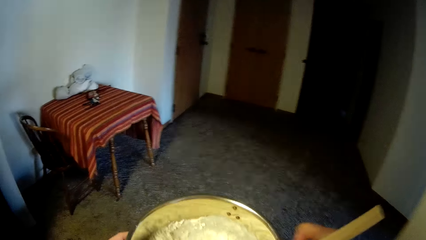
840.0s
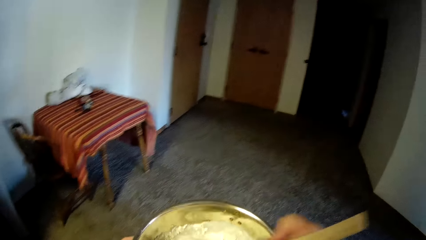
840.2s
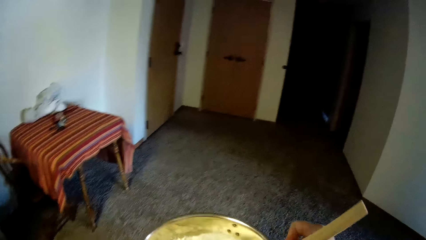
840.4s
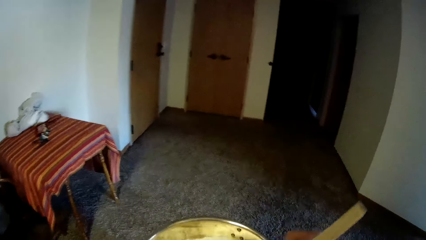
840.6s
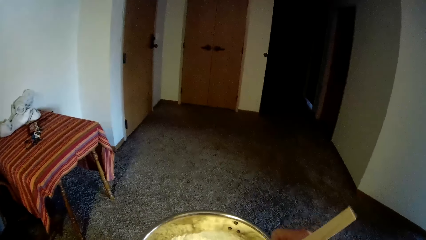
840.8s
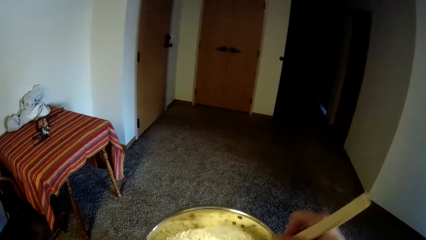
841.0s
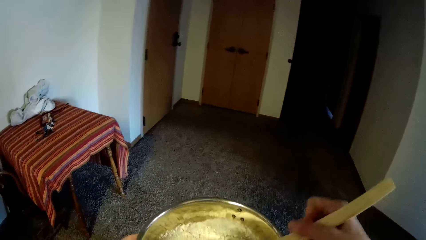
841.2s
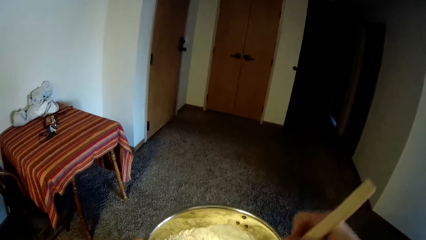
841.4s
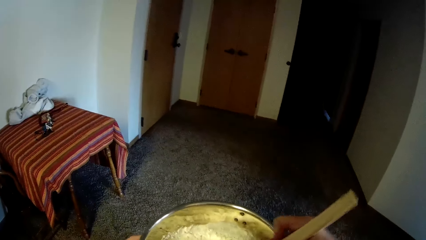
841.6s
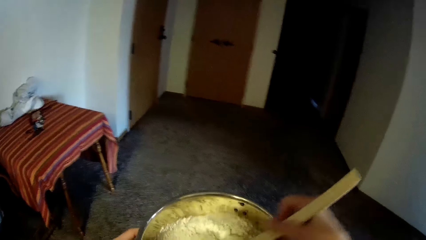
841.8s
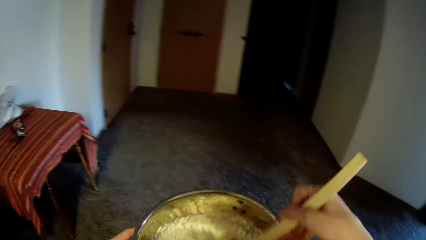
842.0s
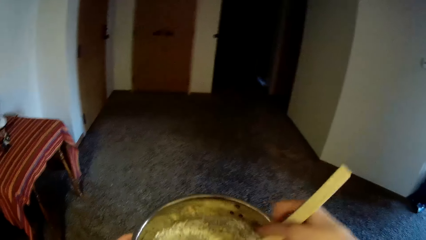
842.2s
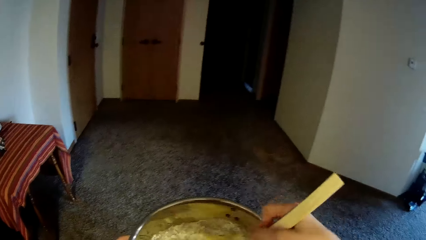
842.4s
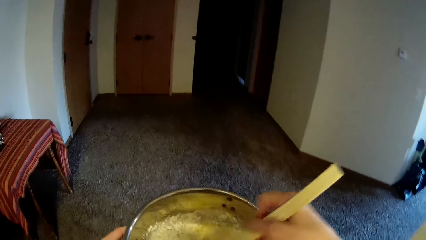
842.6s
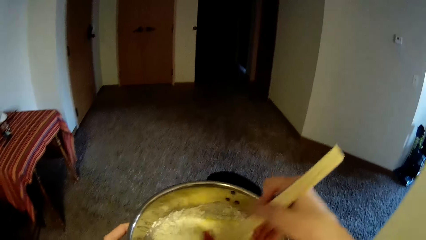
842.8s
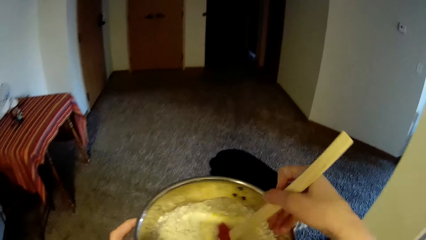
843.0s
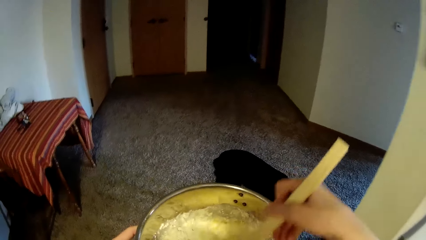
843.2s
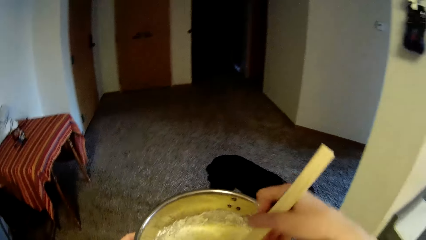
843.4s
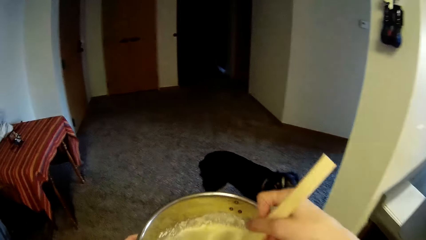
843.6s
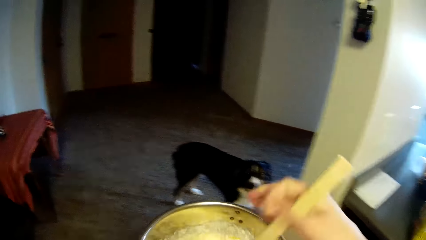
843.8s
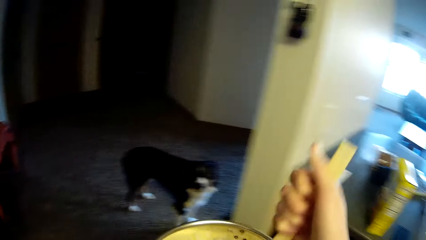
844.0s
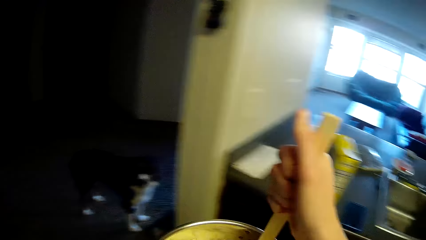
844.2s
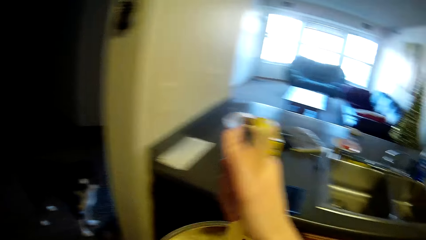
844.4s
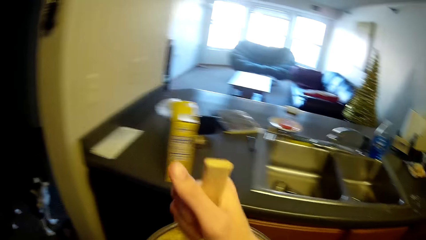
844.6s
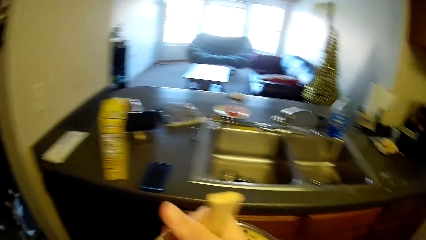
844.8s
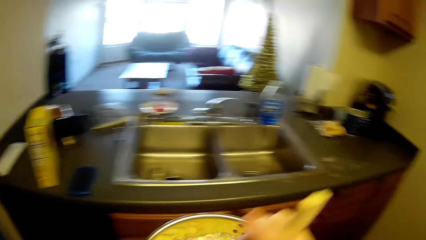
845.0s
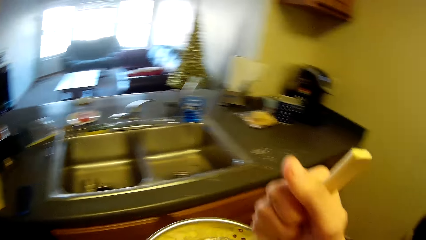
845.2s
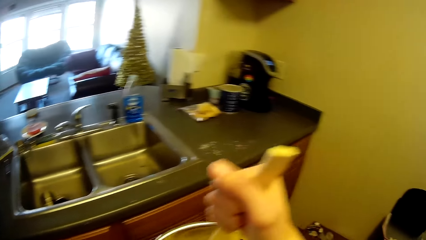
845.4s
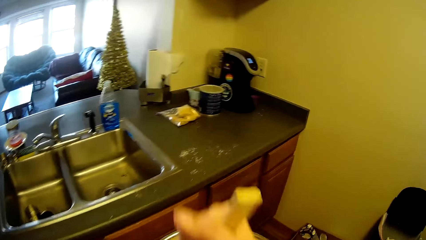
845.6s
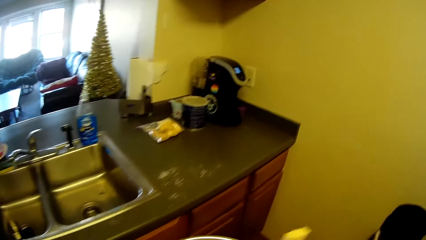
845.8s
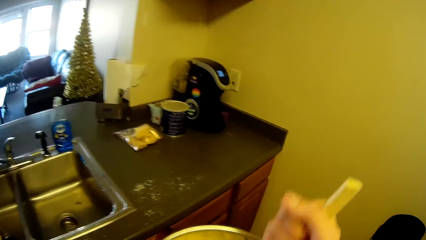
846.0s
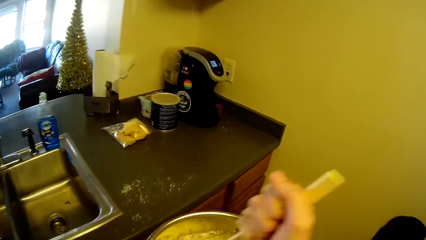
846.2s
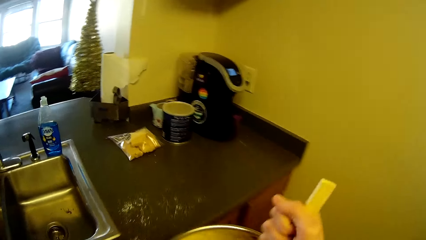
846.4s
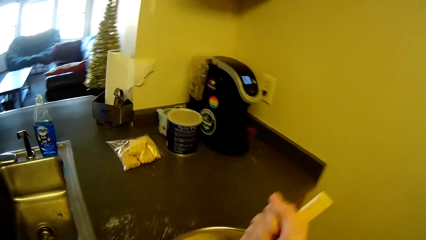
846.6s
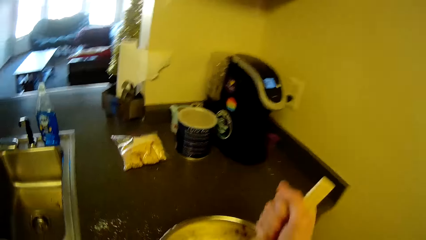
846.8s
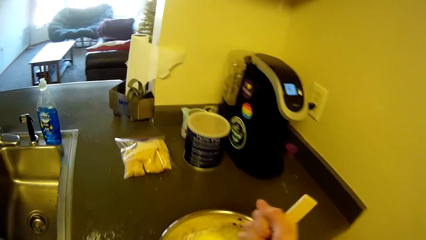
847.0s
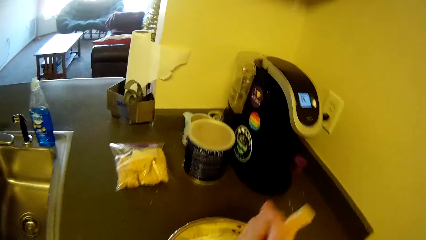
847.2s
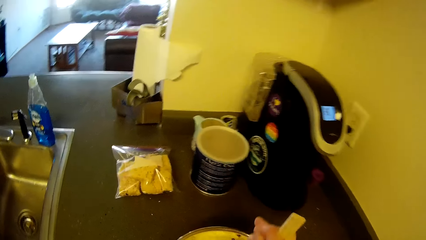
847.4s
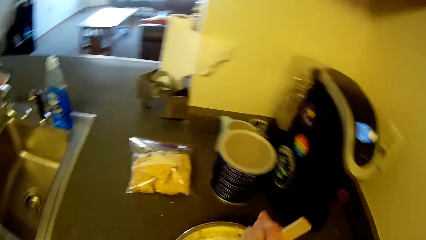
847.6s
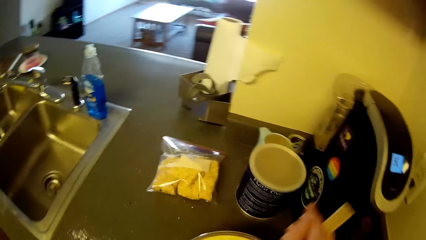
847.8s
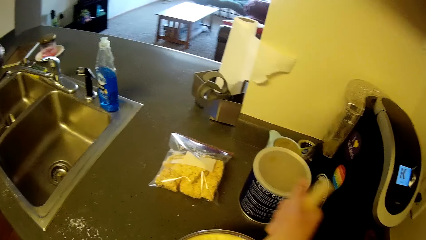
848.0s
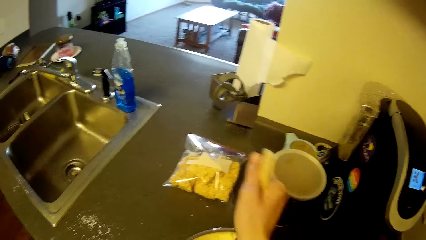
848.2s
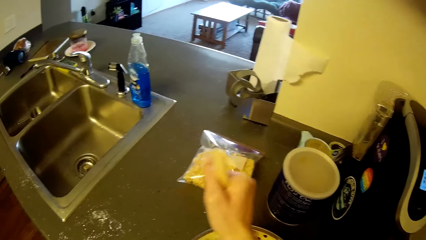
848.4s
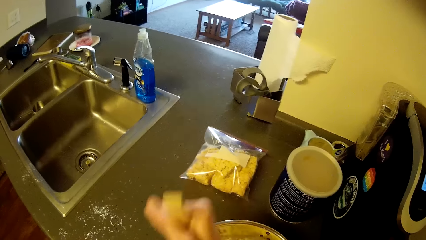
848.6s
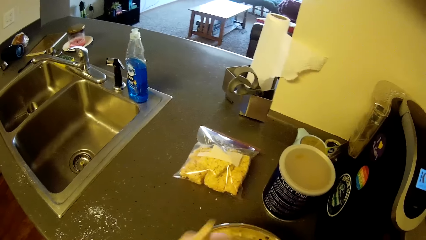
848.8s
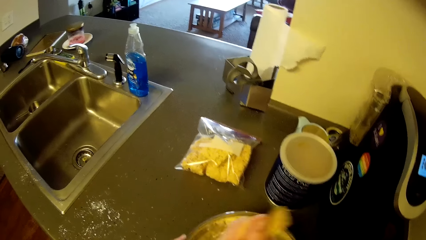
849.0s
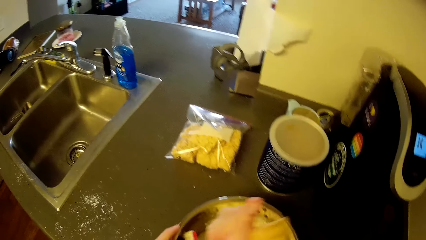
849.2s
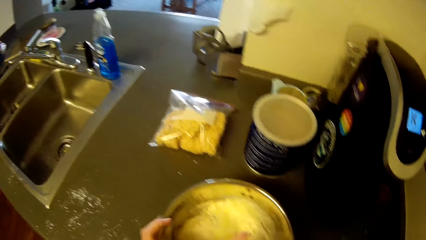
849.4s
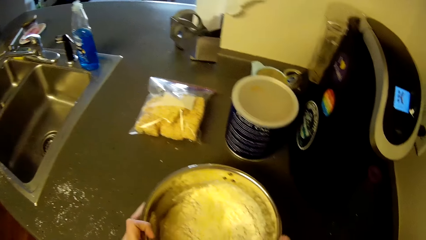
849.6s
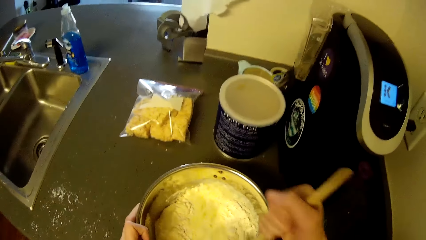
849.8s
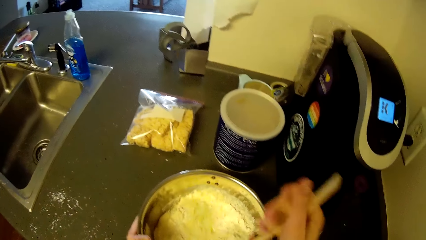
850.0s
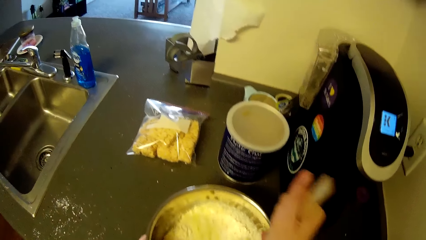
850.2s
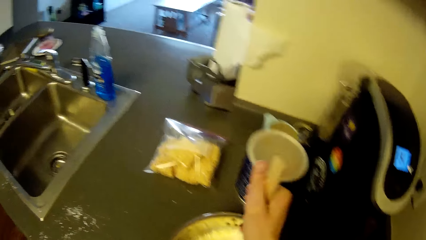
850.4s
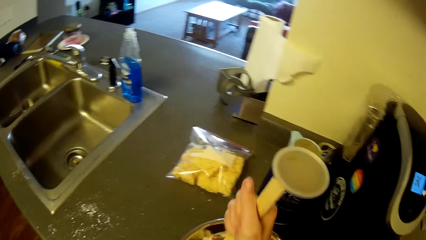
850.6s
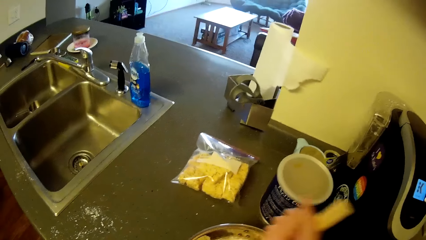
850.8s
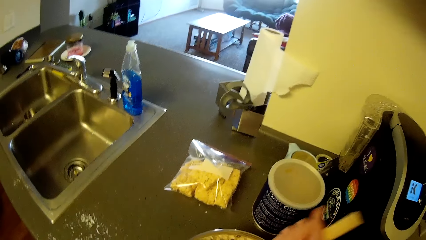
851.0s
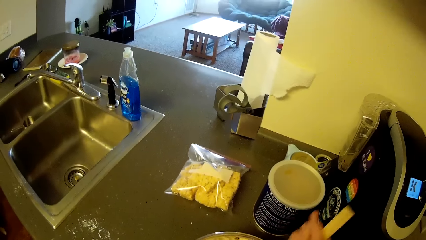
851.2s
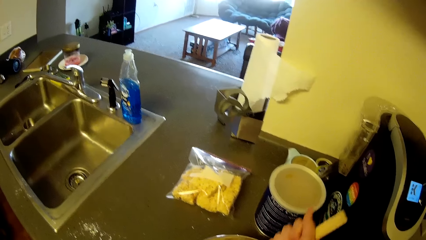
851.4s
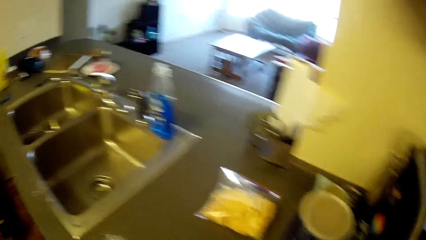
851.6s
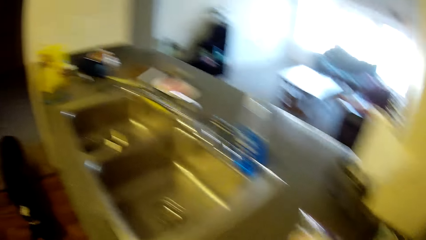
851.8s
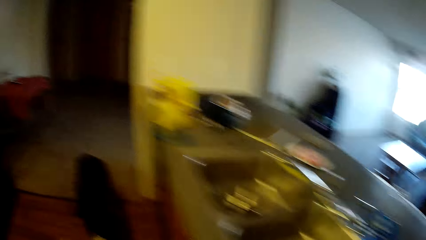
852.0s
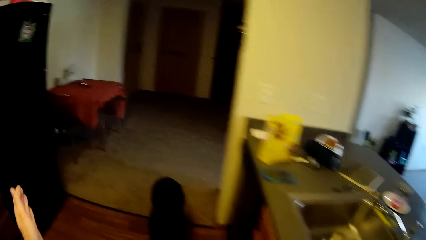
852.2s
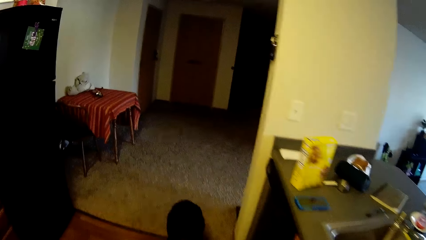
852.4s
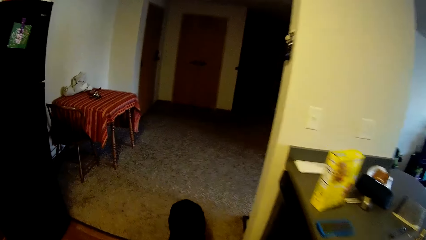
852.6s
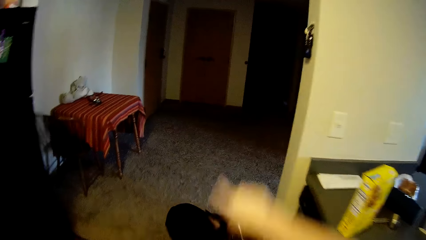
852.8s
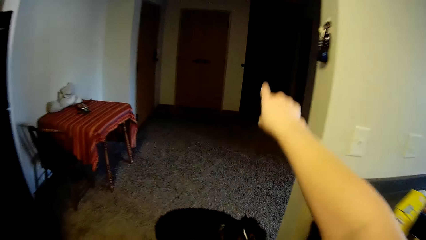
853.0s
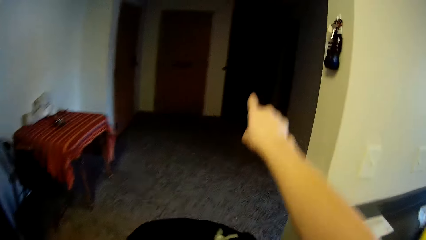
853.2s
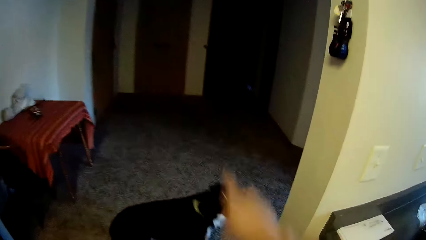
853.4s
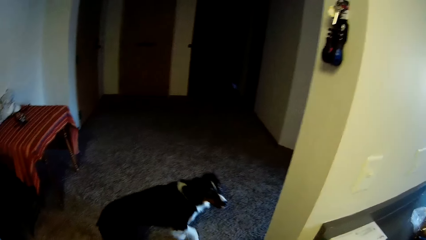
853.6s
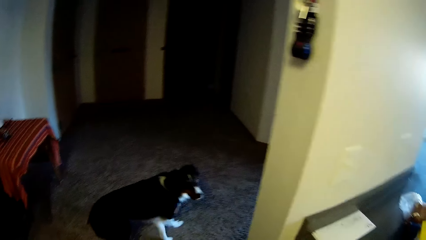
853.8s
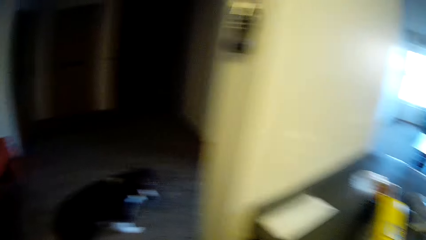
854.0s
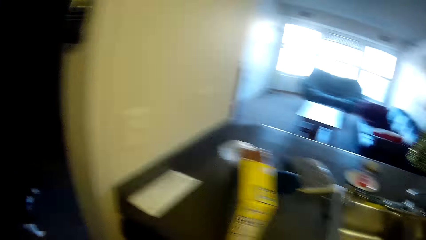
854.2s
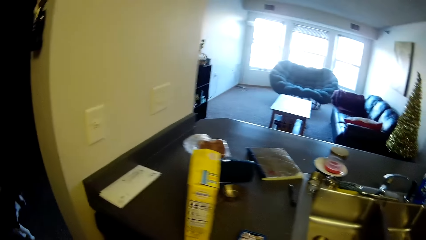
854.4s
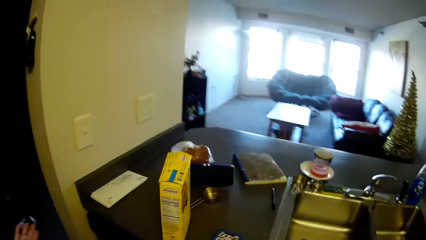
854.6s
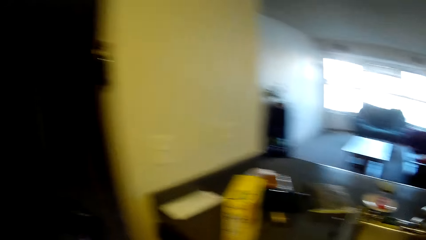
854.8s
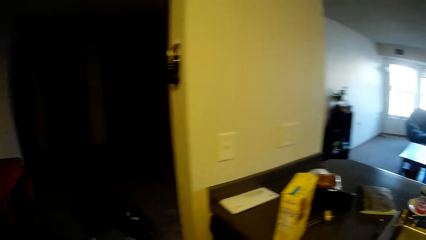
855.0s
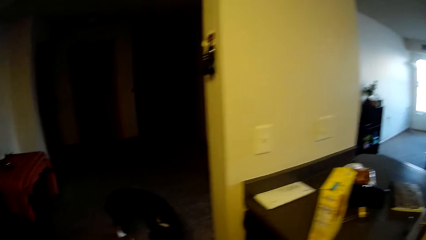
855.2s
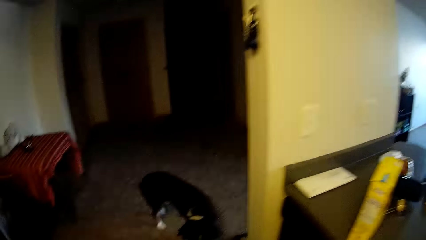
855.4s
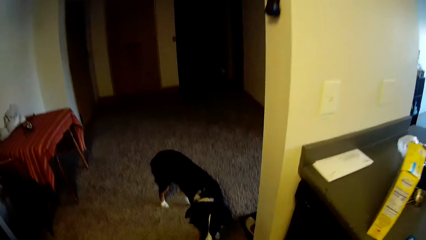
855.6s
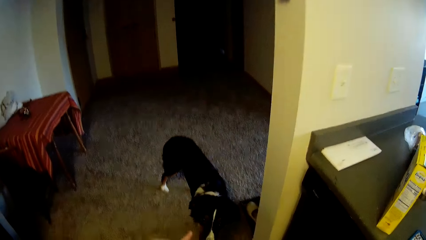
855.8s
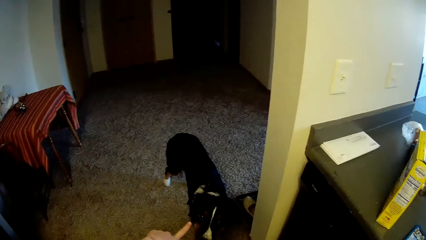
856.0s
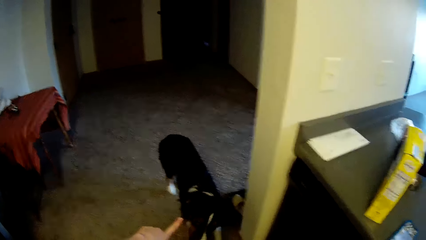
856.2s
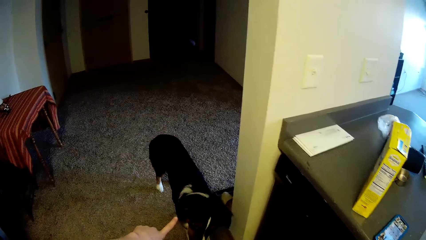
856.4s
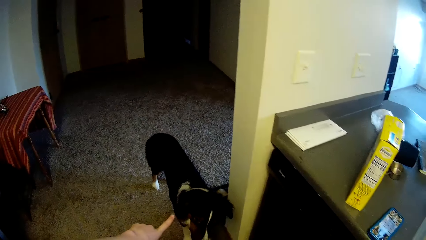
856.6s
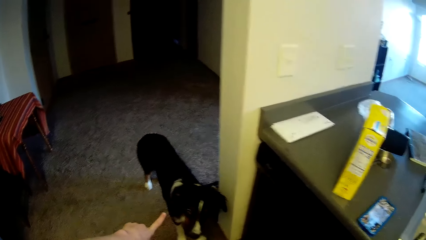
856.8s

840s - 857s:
The camera wearer kneads the dough in the container. She walks back to the slab. She turns to the sink. She drops the stainless bowl on the slab. She kneads the dough in the container. She walks towards the dog. She signals with her hands to the dog. She points at a door. She turns to the sink. She looks at the dog.
